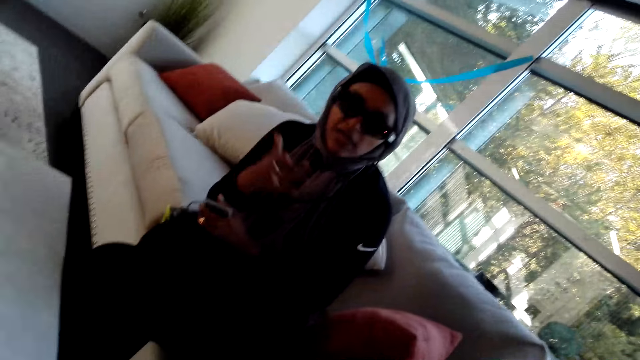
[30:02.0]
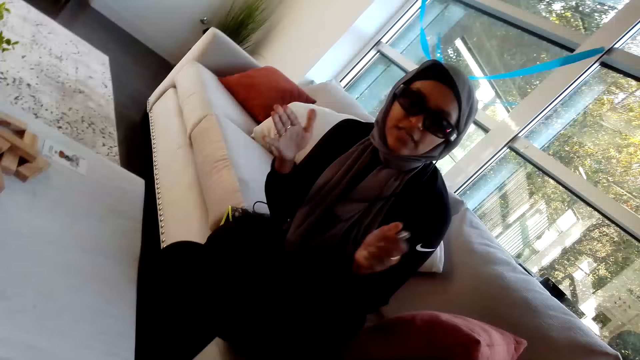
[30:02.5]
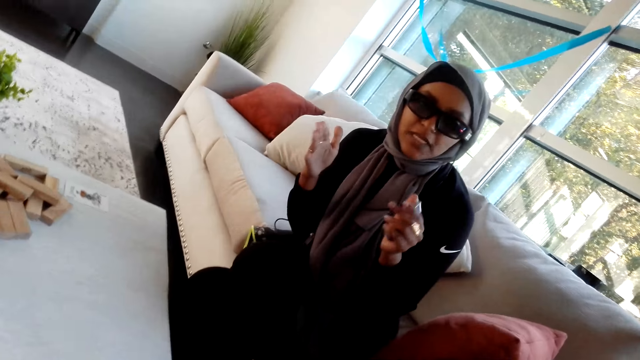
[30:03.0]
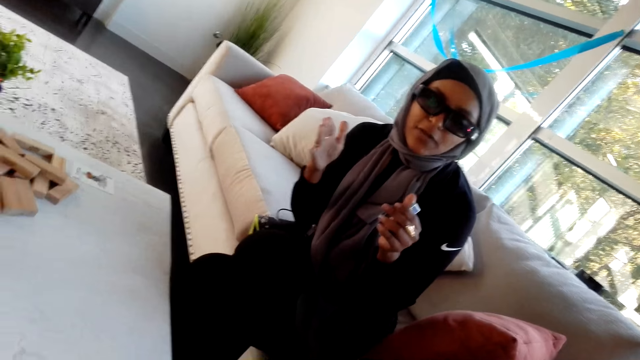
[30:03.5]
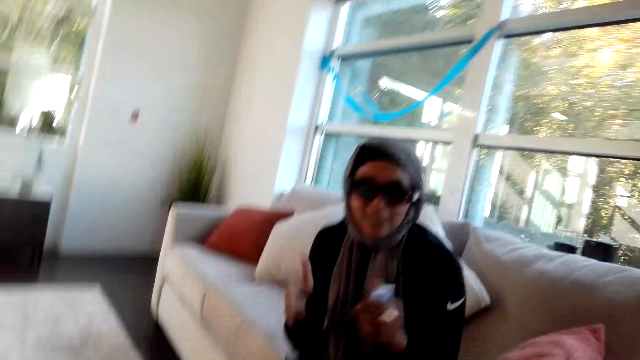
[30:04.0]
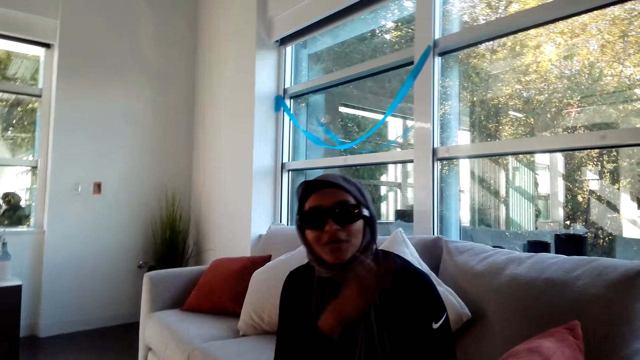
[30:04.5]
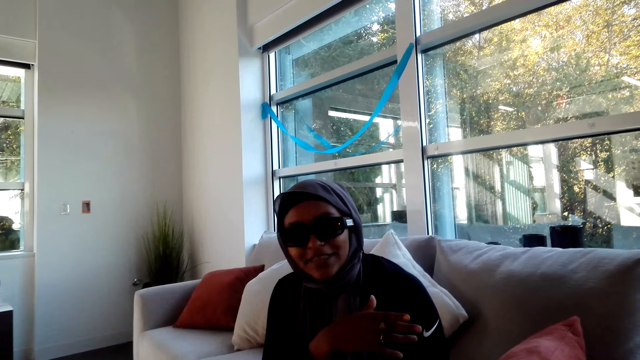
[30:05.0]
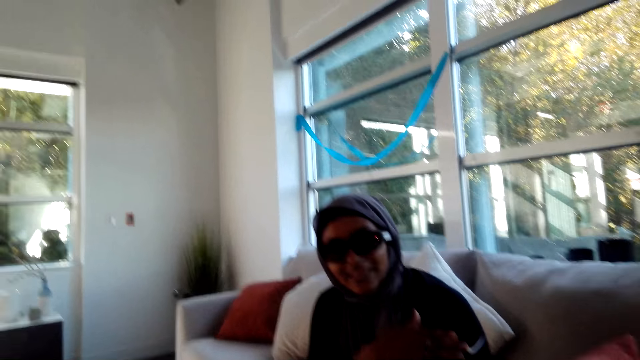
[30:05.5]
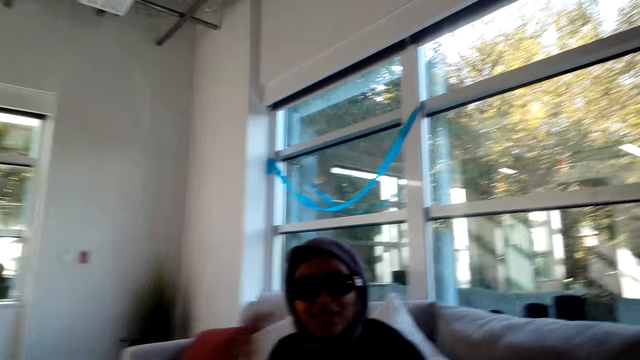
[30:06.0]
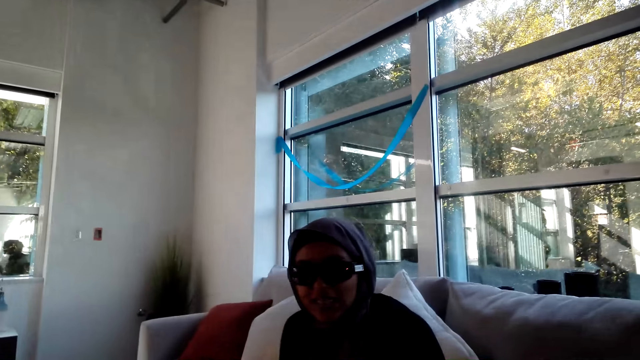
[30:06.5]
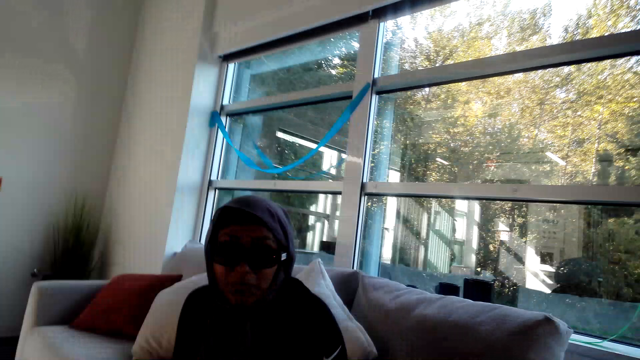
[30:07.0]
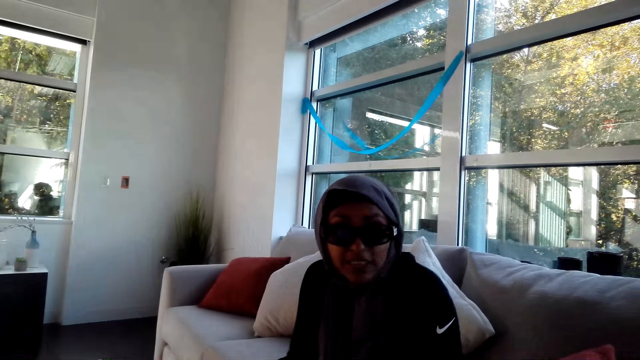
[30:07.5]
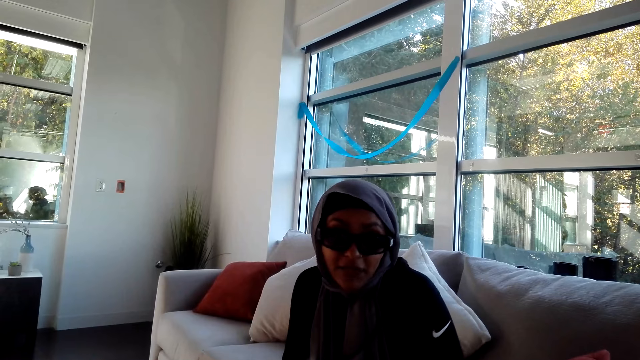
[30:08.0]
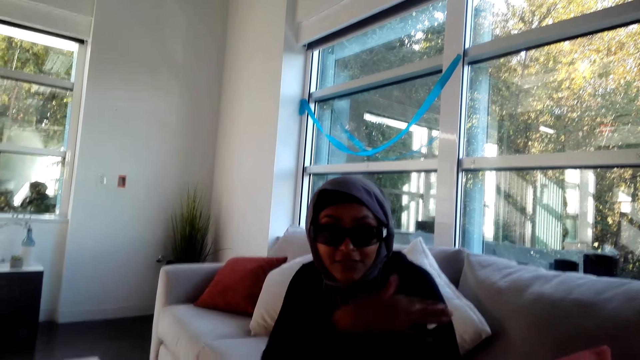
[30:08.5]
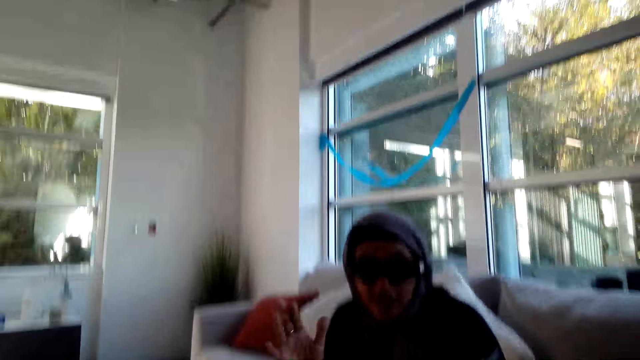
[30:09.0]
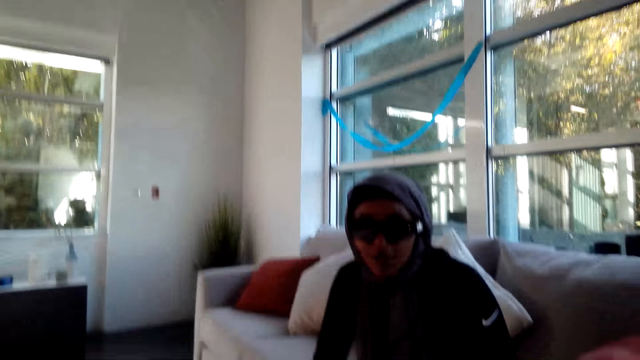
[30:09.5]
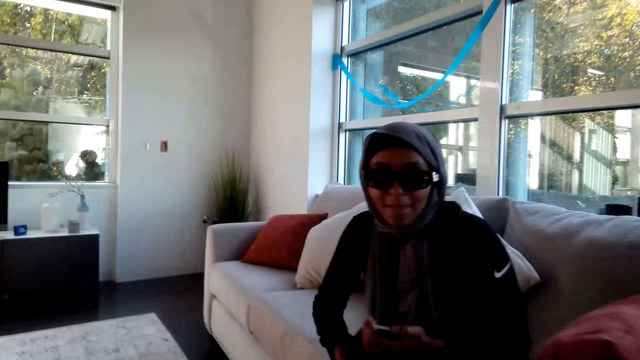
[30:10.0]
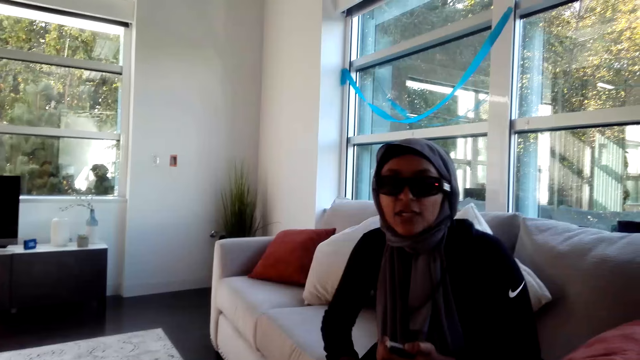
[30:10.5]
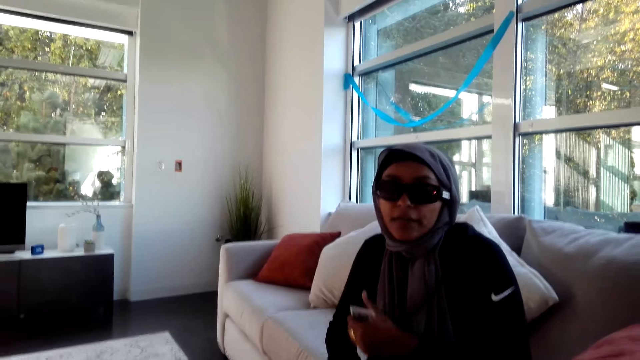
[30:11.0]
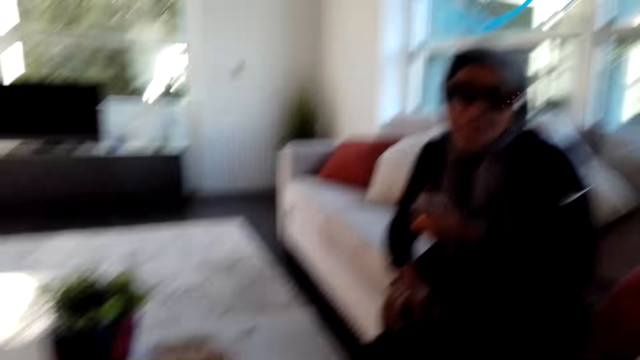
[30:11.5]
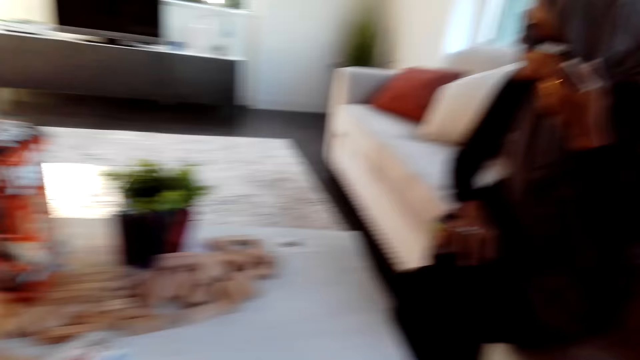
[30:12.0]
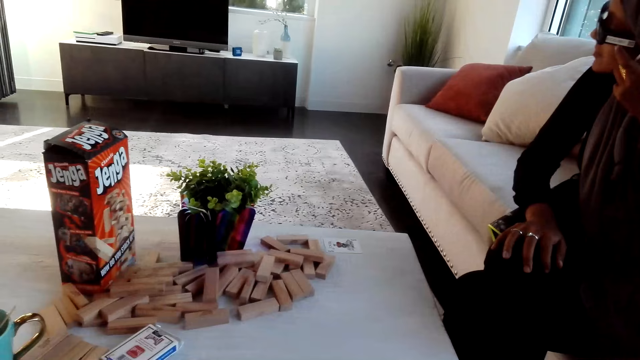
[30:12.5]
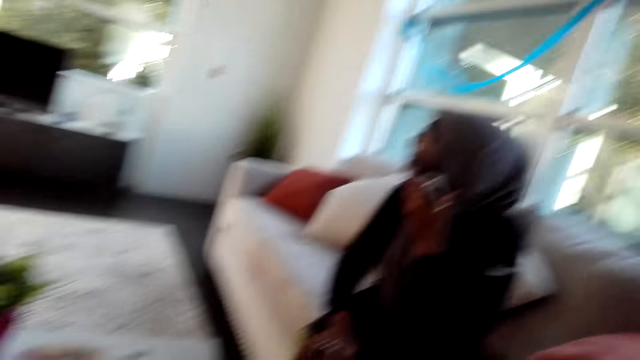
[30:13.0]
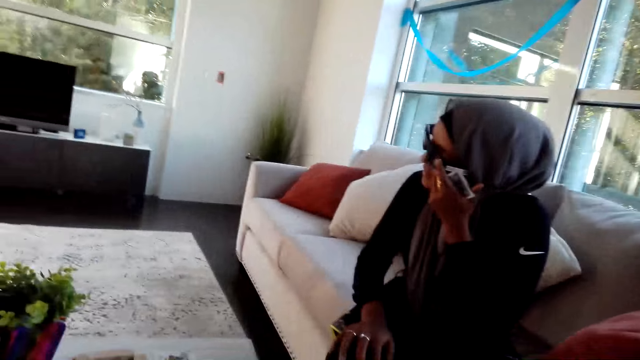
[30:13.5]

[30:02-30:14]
The camera wearer talks to a person.

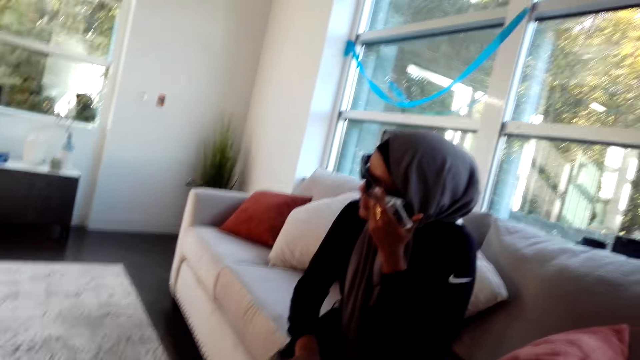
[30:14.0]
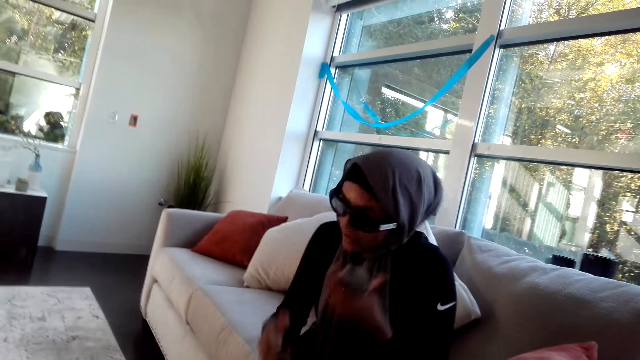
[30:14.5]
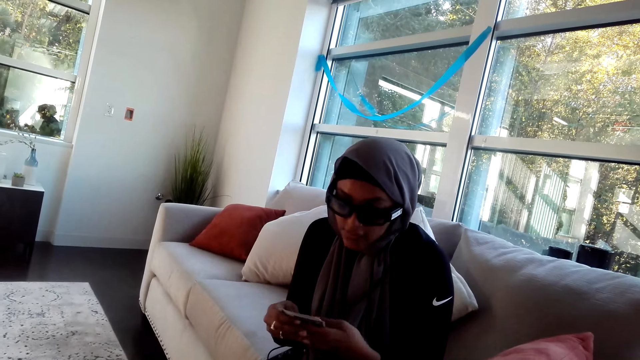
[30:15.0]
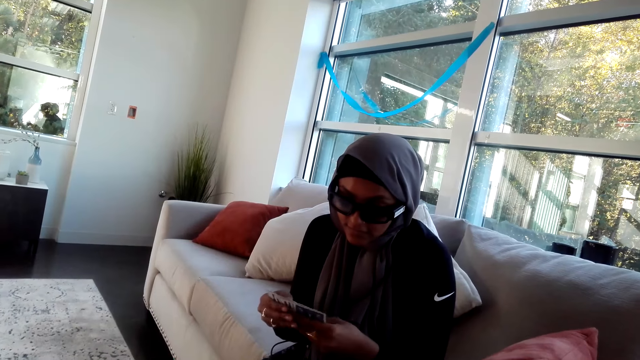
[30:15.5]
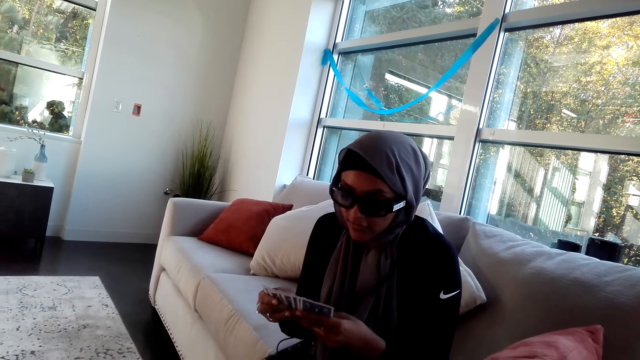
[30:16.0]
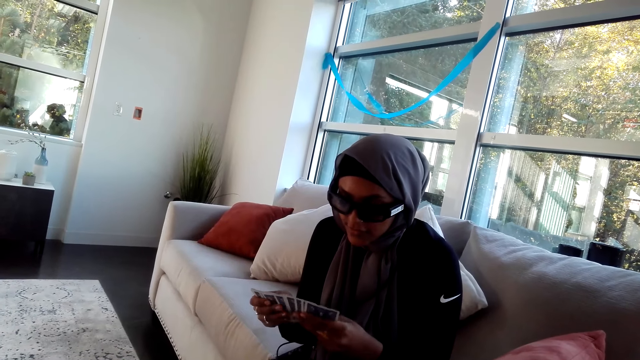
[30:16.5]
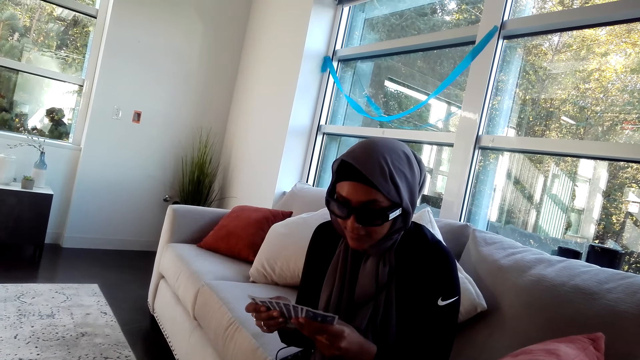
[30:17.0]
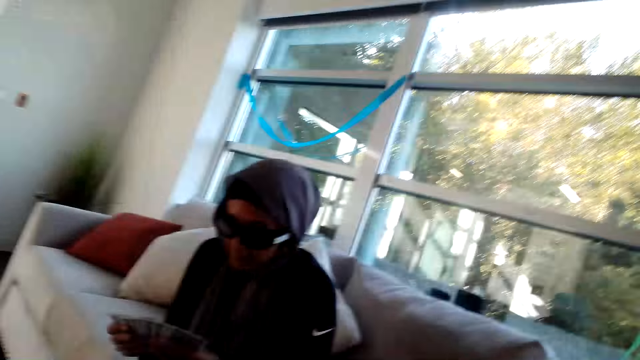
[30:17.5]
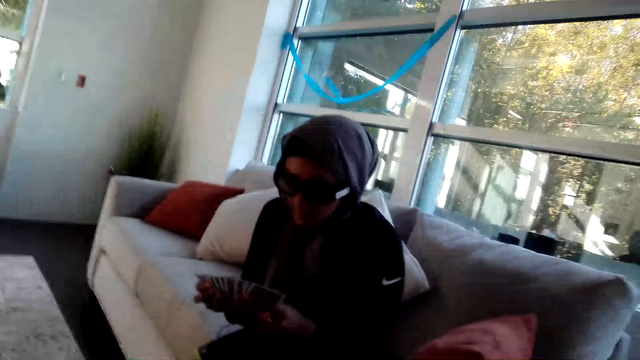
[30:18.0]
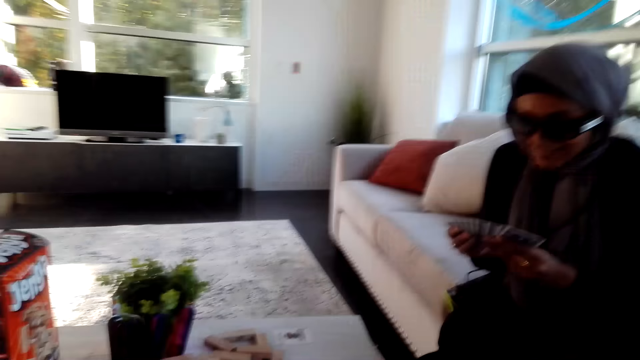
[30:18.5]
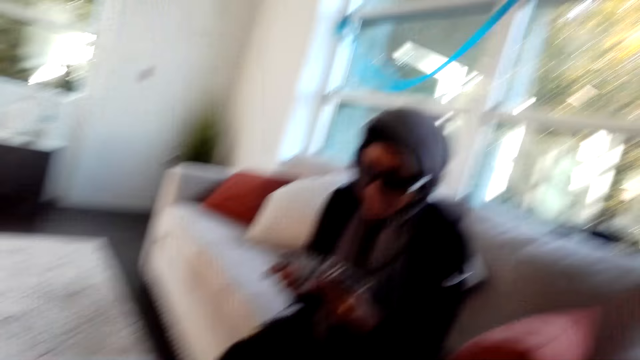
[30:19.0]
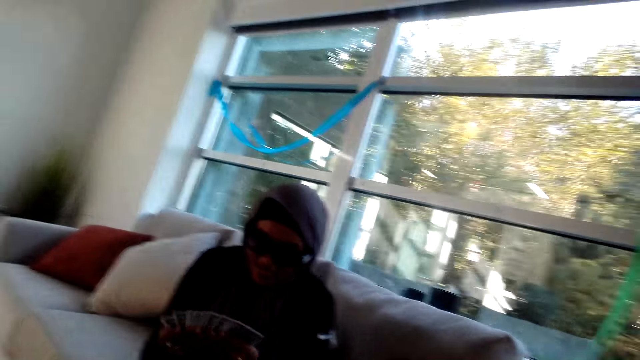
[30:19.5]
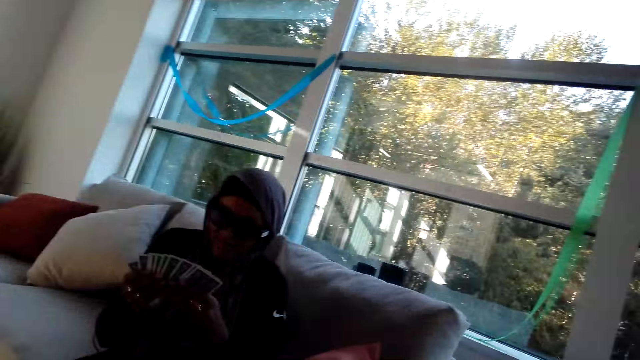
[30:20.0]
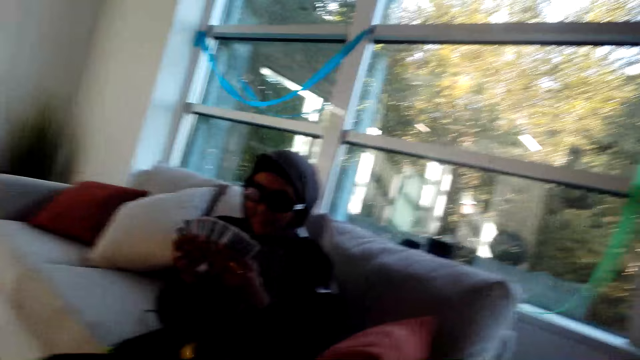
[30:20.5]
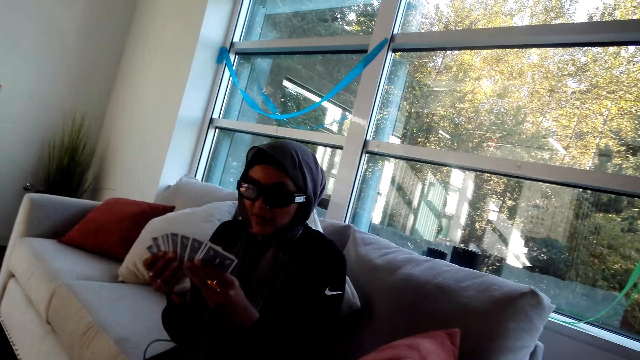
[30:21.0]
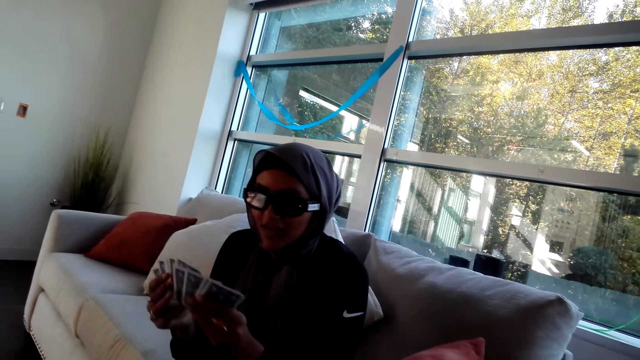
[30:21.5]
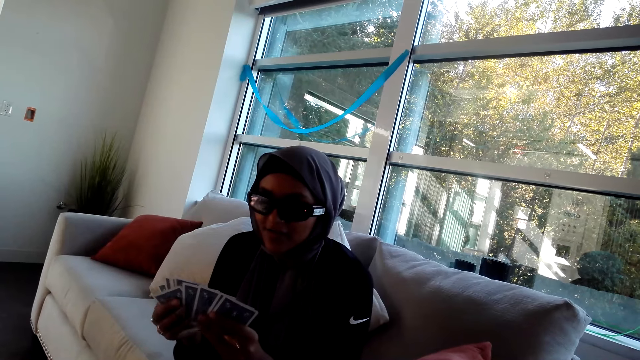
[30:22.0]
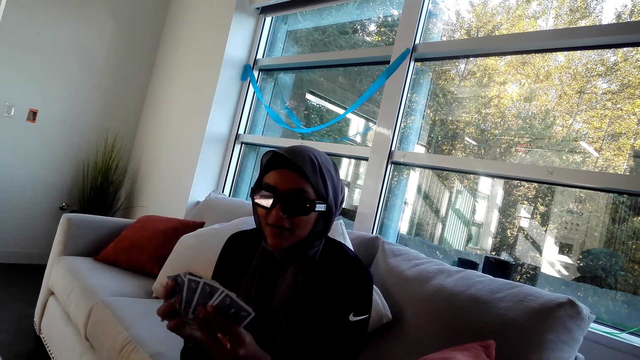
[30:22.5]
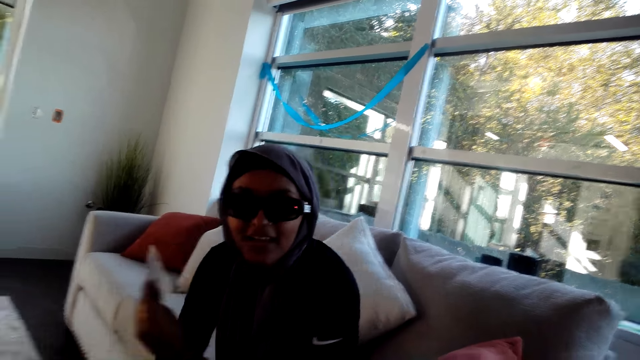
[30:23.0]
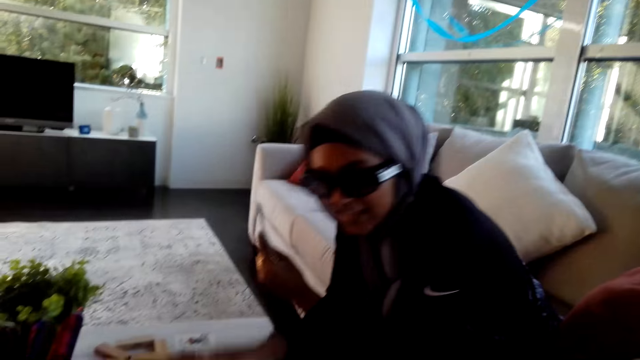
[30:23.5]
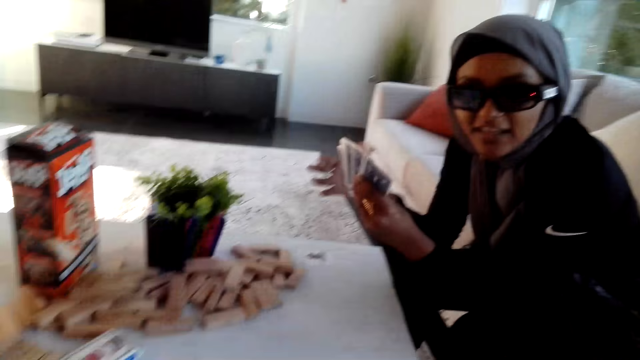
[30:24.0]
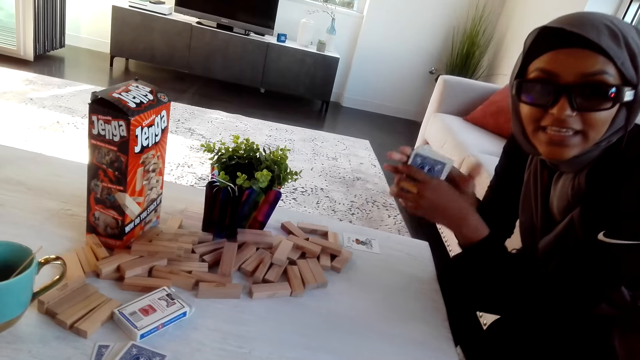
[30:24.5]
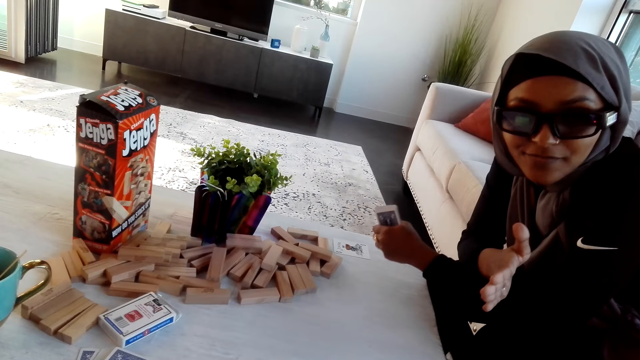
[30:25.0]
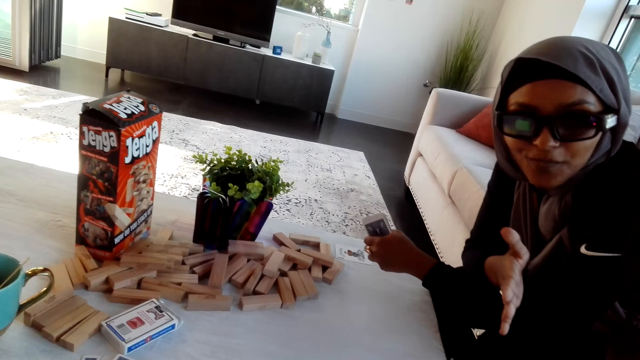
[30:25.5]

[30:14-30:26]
A person talks to the camera wearer. The person plays cards with the camera wearer.
